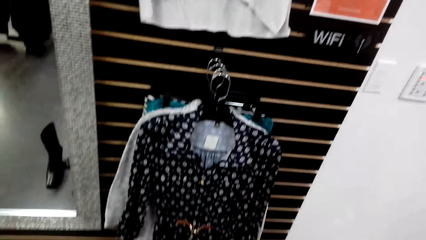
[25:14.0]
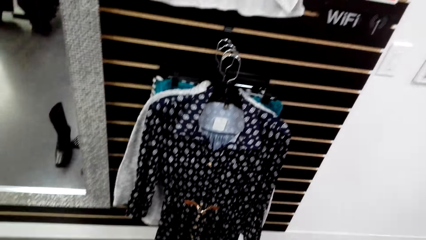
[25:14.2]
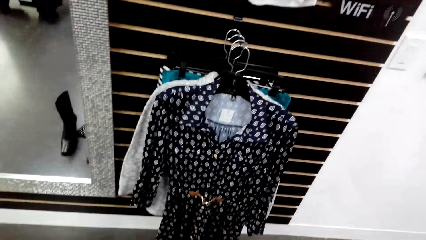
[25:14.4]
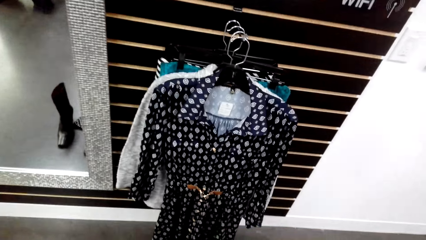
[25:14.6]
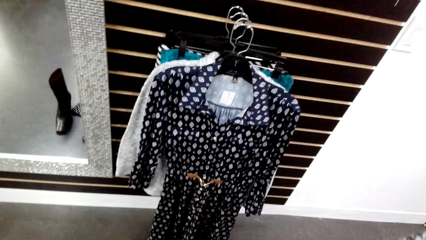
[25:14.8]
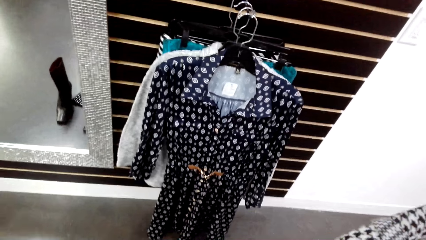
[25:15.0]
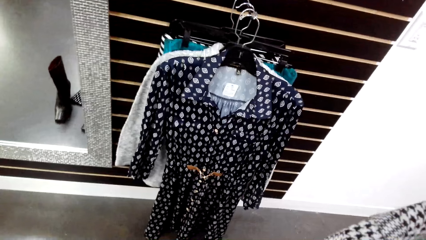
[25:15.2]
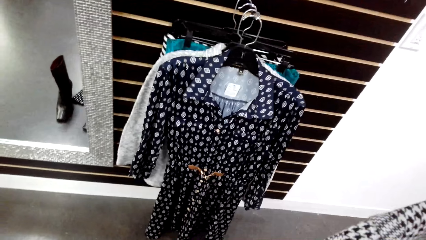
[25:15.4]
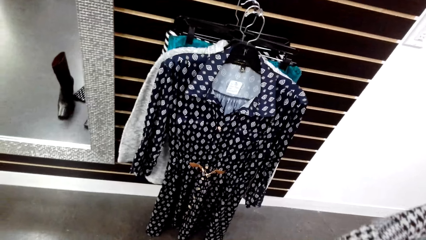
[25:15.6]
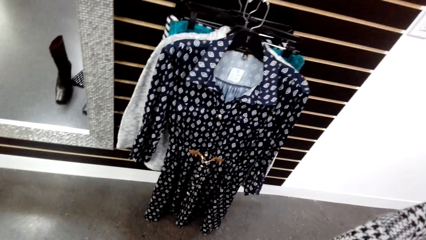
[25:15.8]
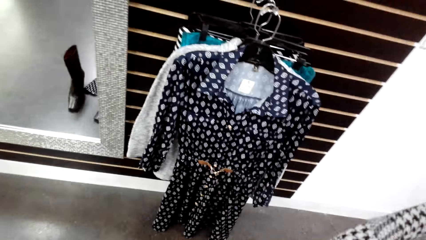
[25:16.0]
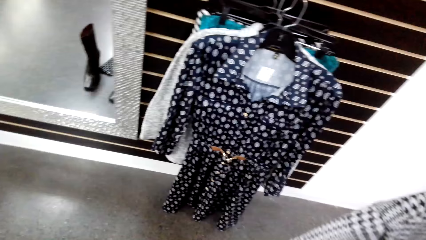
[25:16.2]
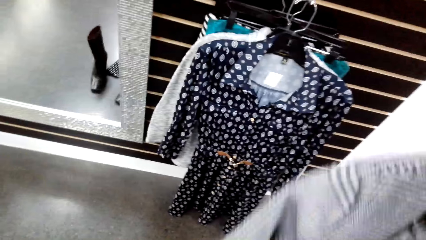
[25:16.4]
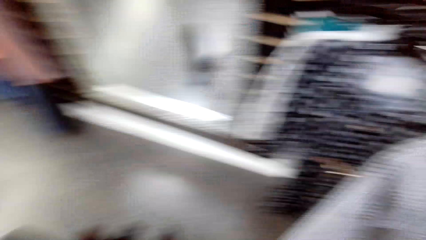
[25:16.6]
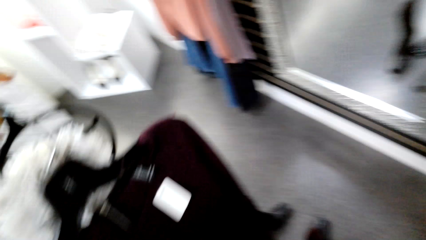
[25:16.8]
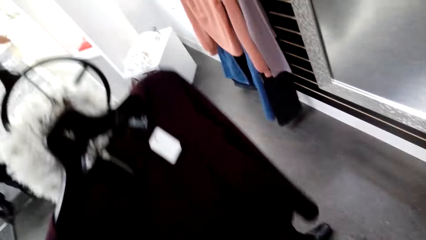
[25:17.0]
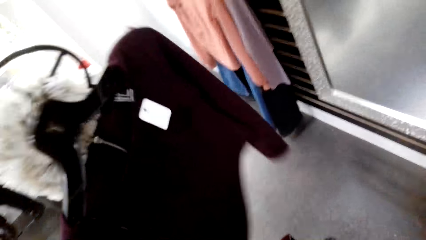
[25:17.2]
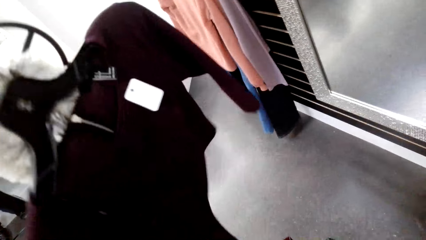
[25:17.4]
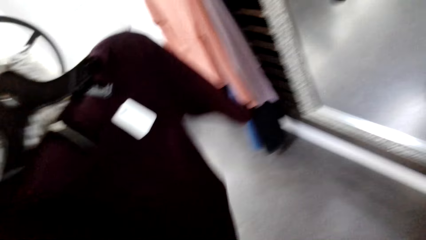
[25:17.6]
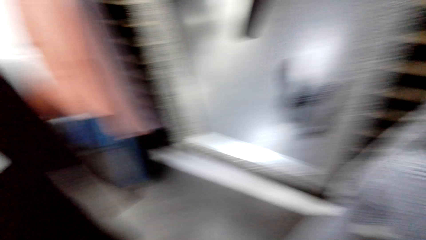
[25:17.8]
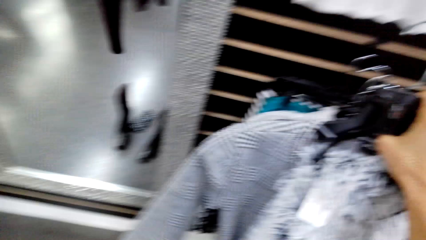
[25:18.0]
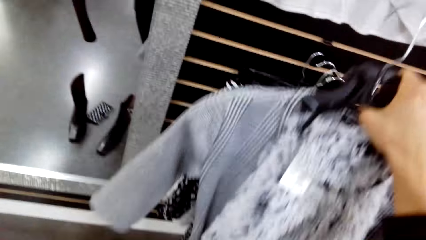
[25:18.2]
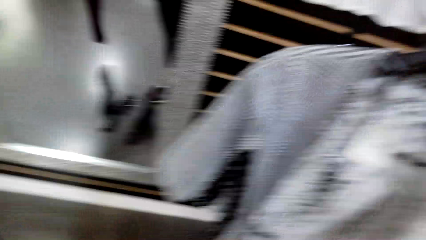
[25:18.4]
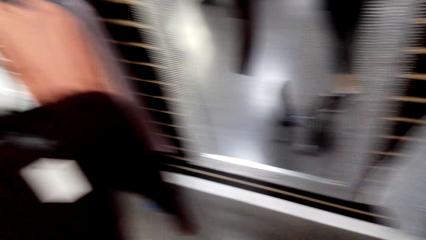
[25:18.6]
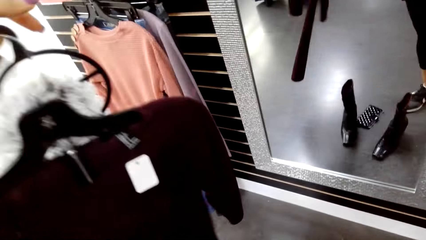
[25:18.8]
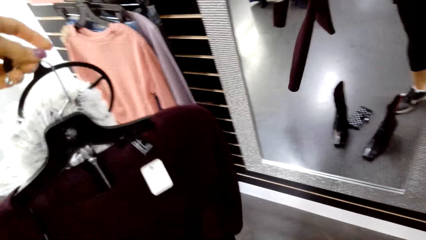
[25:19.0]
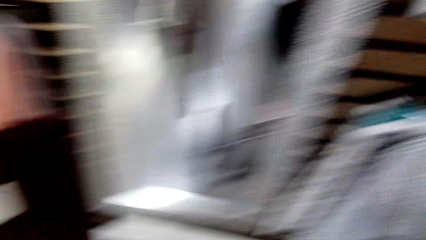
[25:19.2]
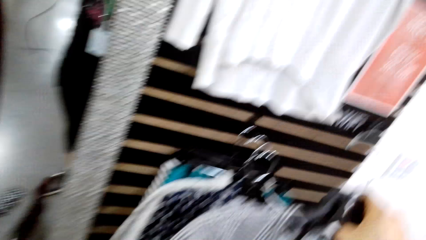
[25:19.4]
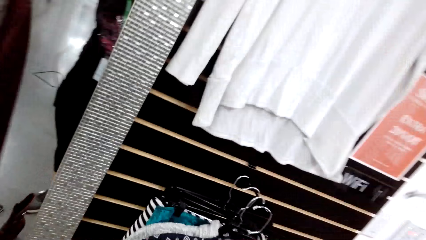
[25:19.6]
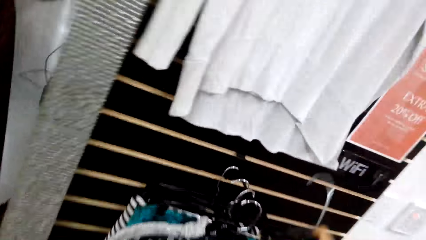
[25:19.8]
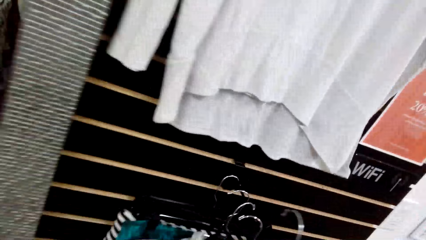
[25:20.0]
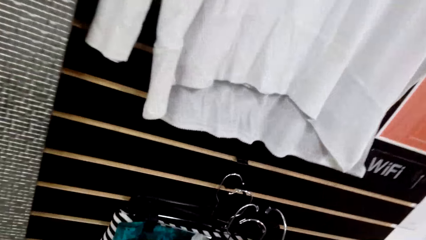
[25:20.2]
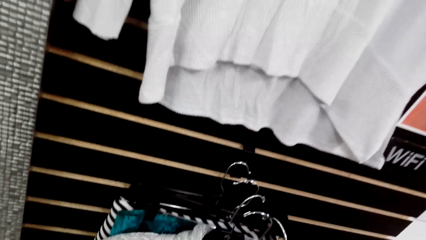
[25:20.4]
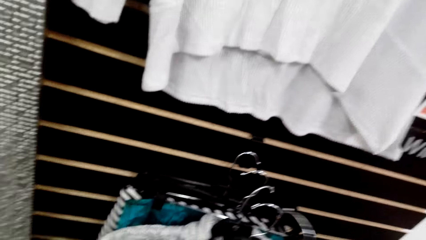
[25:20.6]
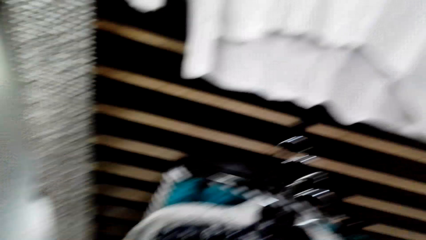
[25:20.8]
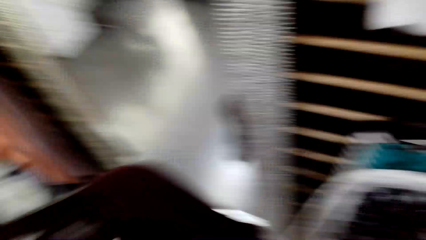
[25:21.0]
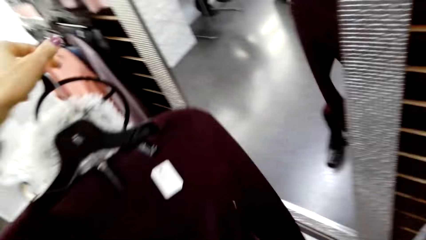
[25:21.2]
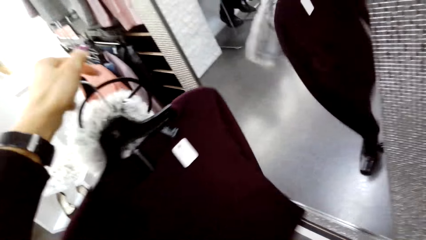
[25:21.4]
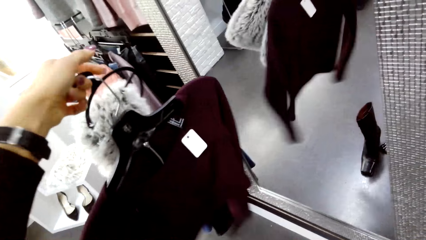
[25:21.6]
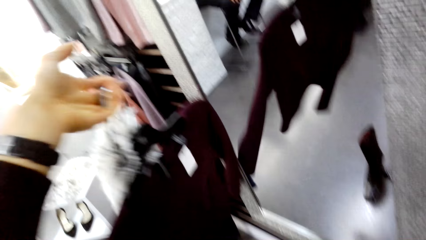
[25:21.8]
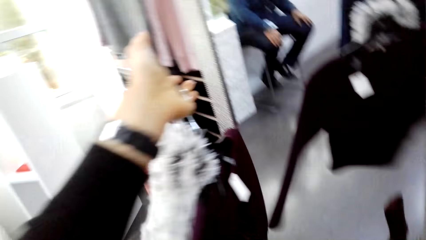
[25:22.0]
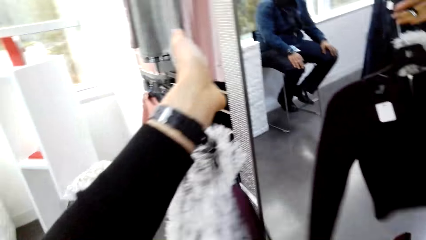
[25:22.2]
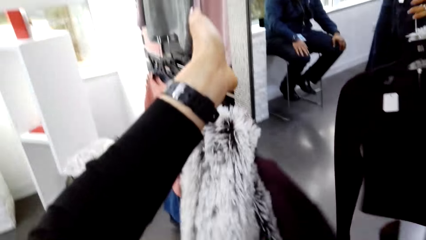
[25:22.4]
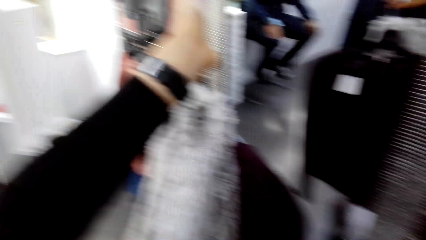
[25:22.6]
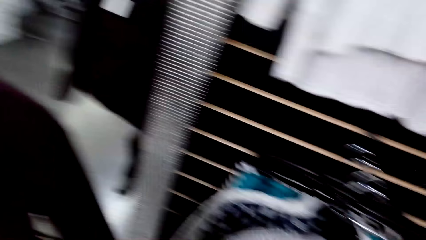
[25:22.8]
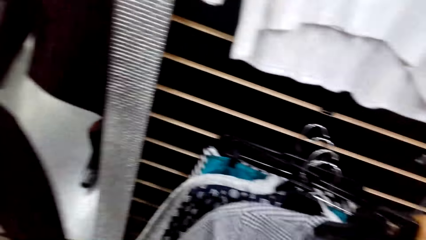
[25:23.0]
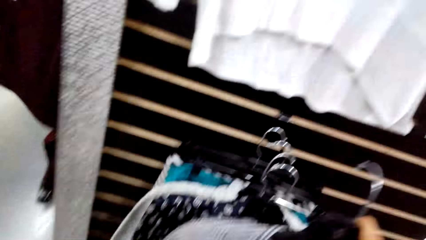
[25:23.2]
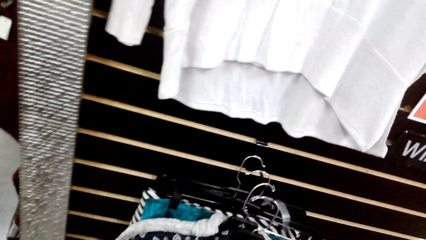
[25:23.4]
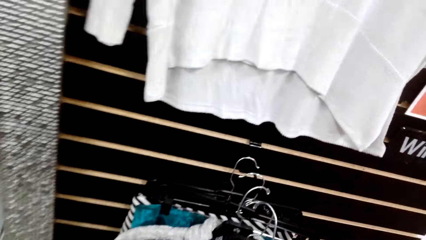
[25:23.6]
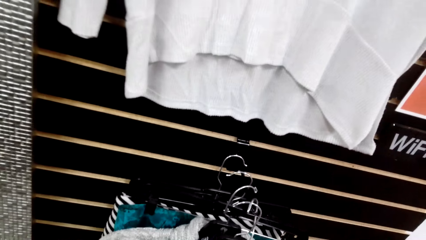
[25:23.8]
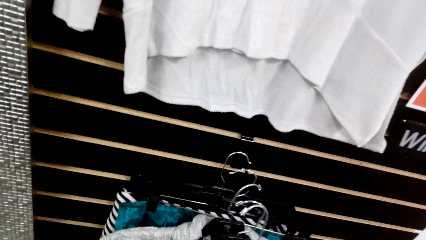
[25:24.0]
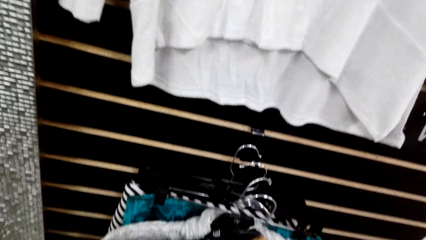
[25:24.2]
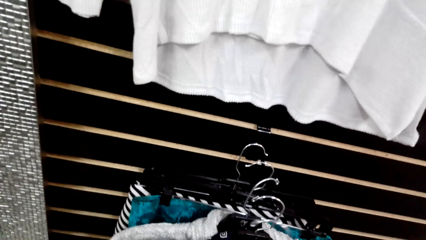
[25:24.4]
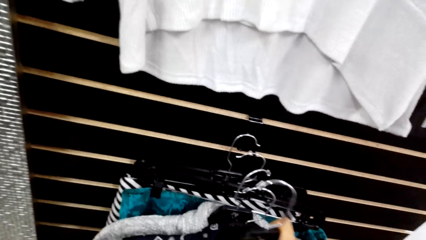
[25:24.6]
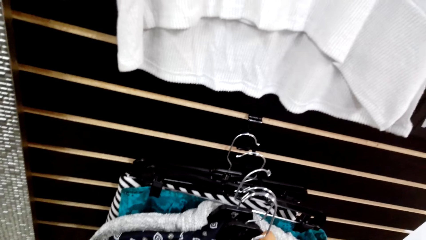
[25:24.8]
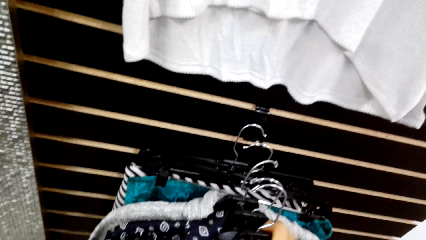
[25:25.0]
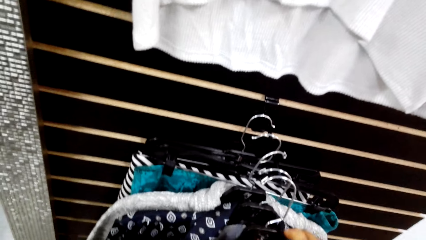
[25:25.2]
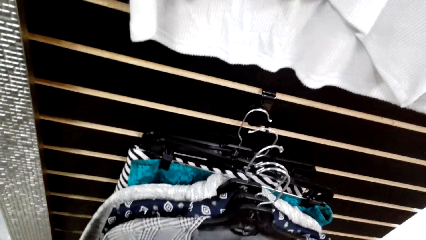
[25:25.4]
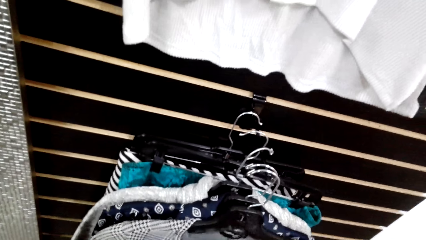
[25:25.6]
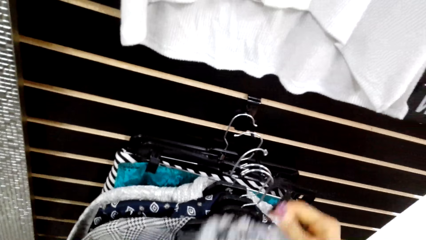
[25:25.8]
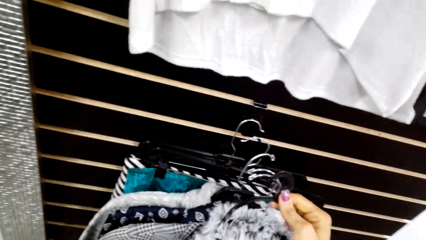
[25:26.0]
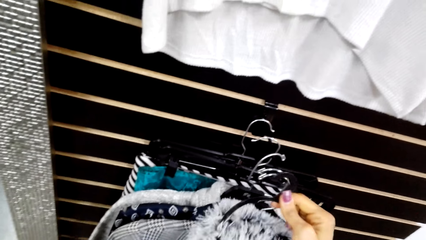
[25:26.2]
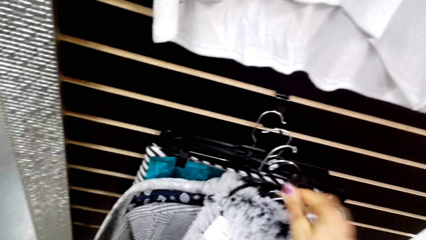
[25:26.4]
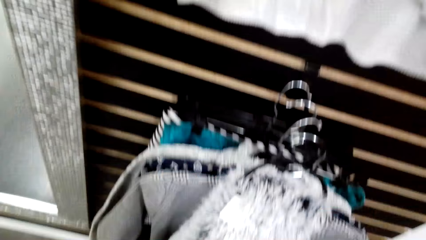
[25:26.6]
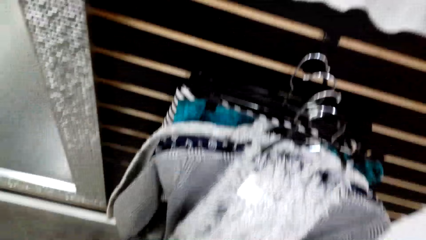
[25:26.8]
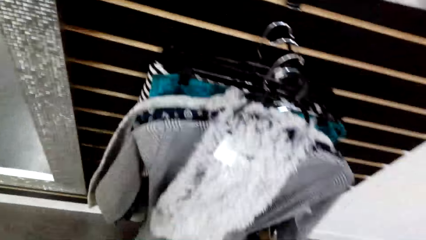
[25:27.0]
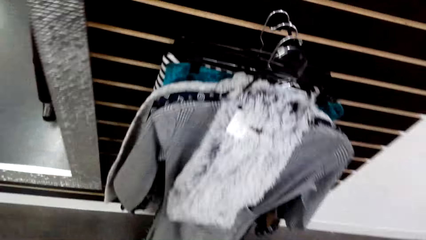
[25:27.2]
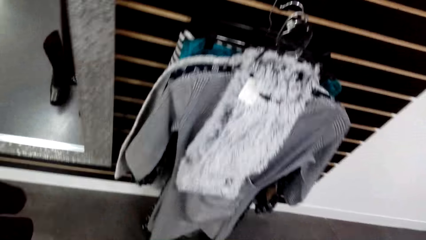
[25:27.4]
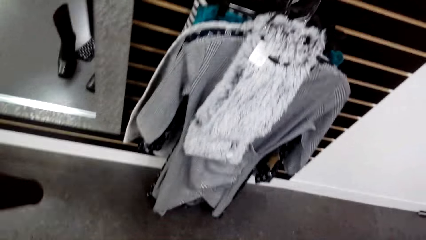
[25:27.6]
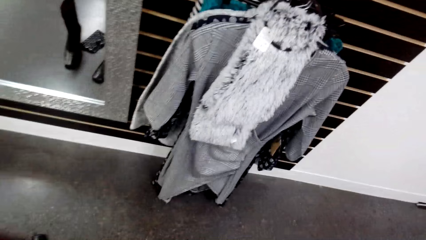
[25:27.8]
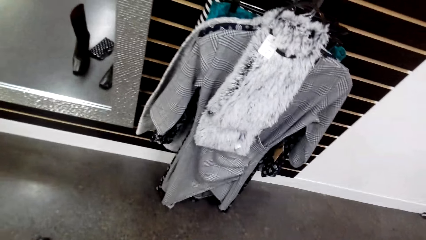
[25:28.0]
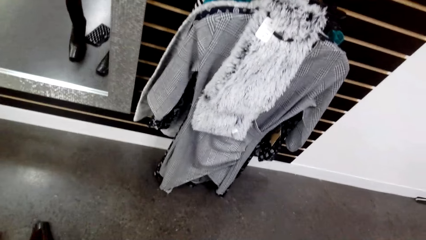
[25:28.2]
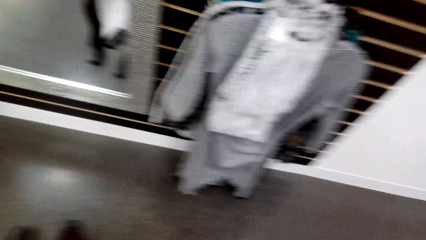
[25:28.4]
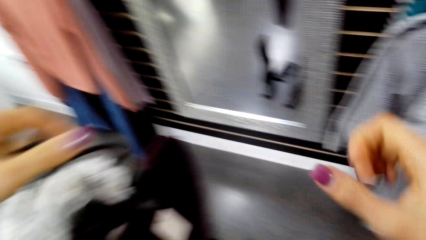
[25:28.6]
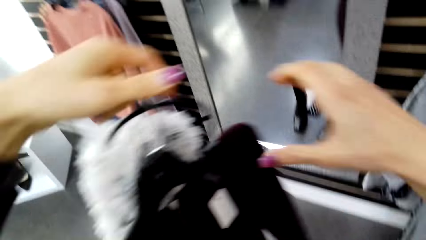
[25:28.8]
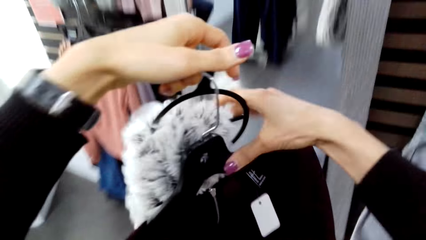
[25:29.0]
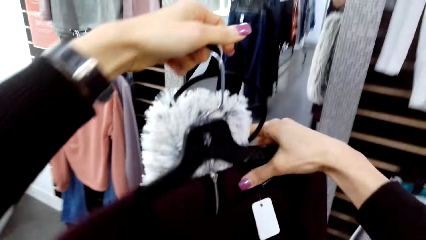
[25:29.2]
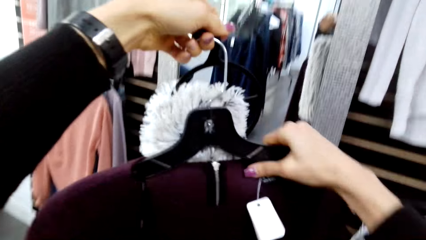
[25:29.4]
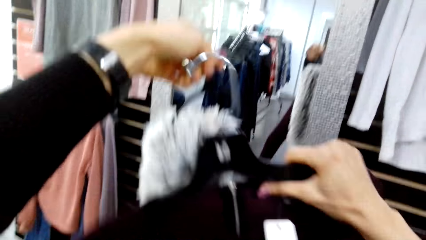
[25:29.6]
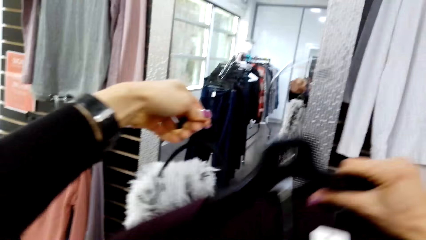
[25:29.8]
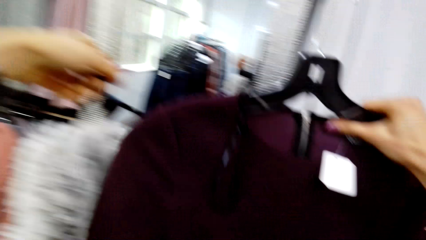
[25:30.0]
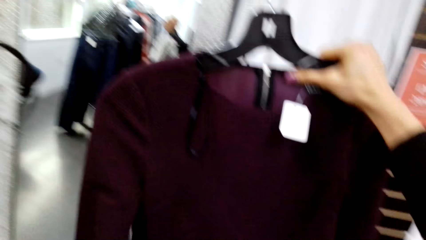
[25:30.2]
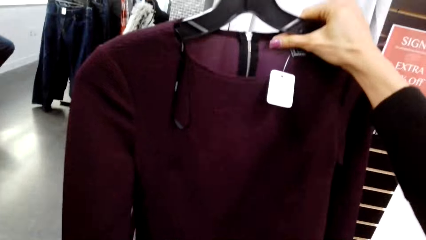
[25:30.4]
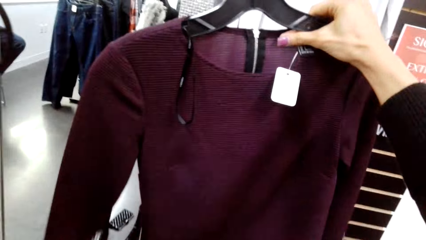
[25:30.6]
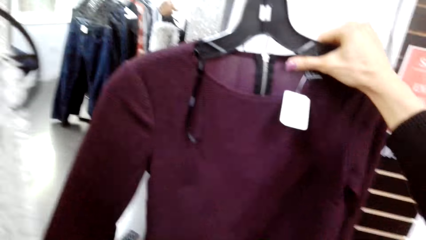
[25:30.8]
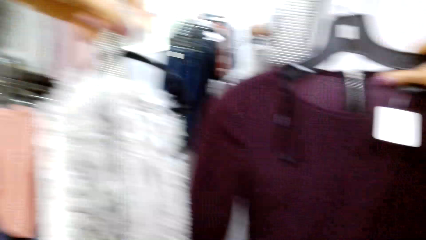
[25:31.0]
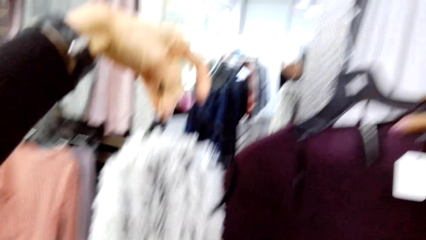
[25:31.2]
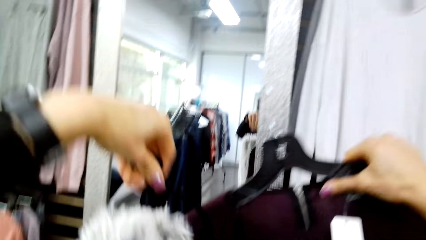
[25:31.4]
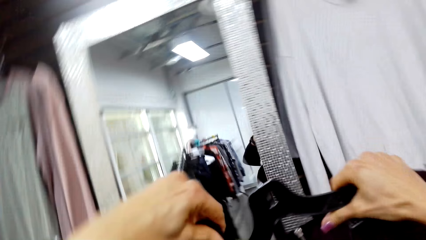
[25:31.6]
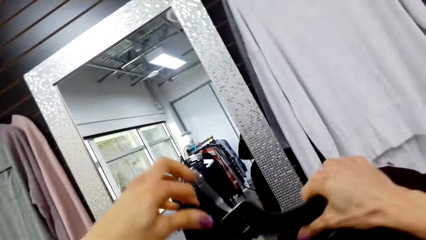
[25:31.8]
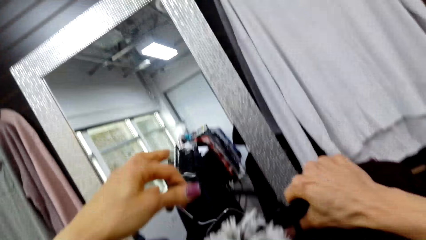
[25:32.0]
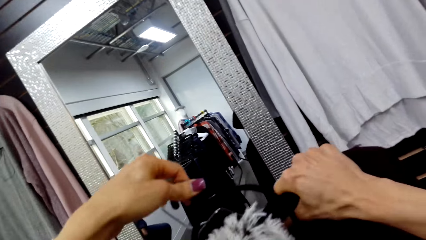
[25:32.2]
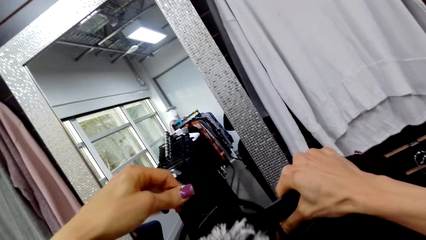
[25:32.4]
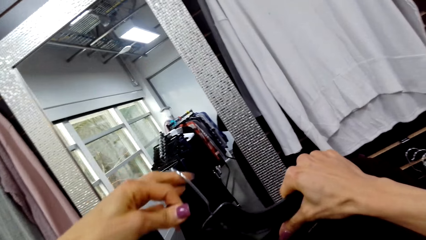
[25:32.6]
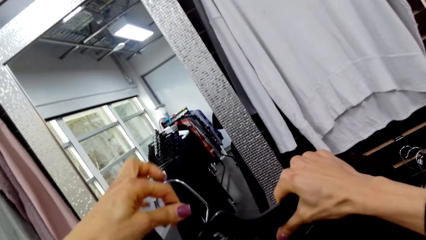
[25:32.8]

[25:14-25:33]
The camera wearer hangs the cloth on the display rack. She looks at blouses. She sorts the clothes in her hand. She looks at the blouses.
